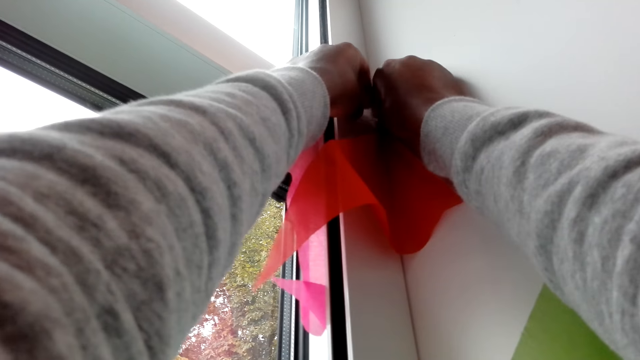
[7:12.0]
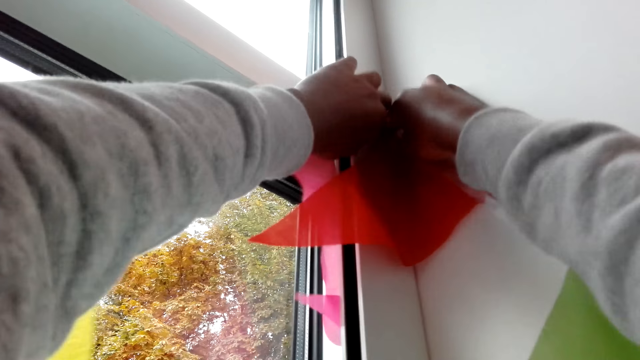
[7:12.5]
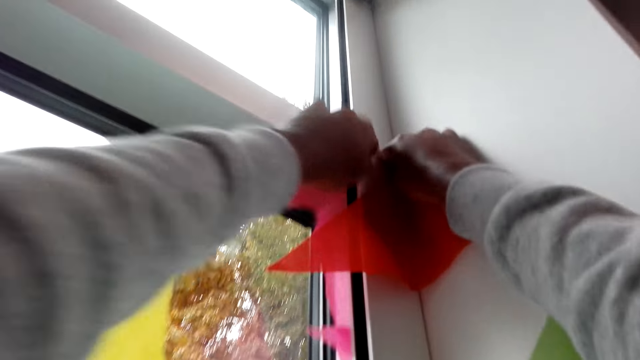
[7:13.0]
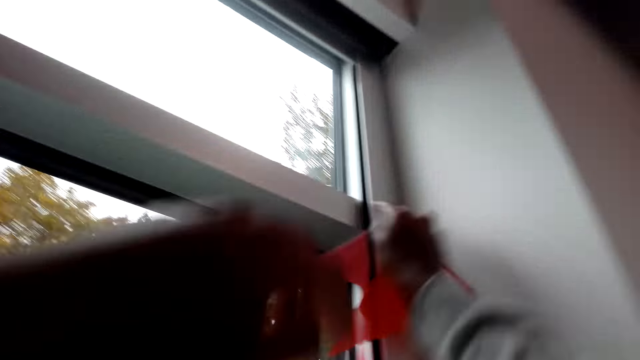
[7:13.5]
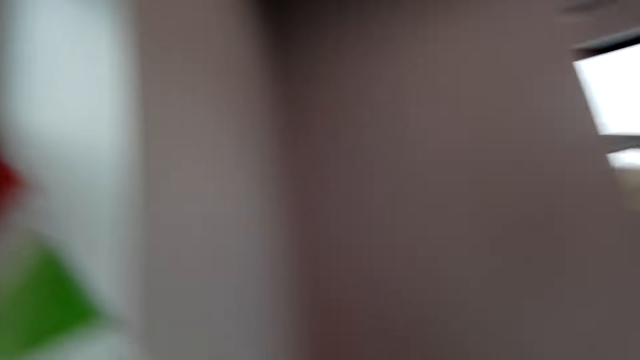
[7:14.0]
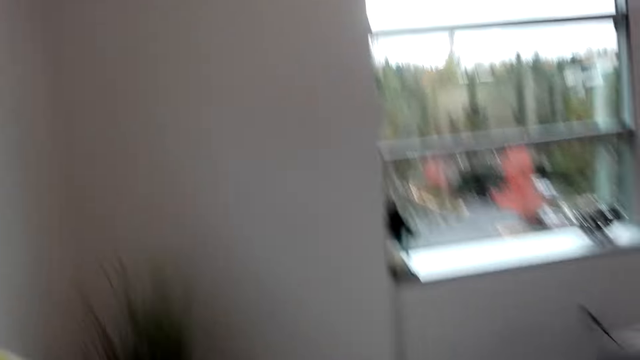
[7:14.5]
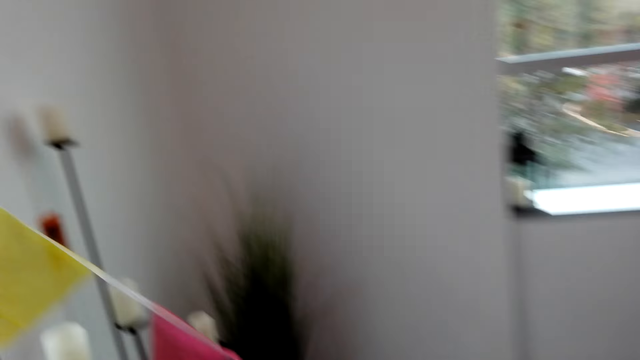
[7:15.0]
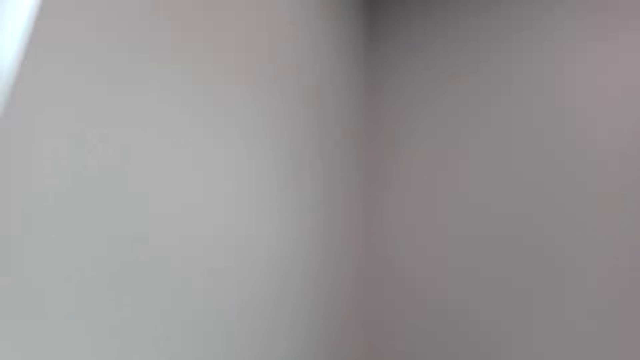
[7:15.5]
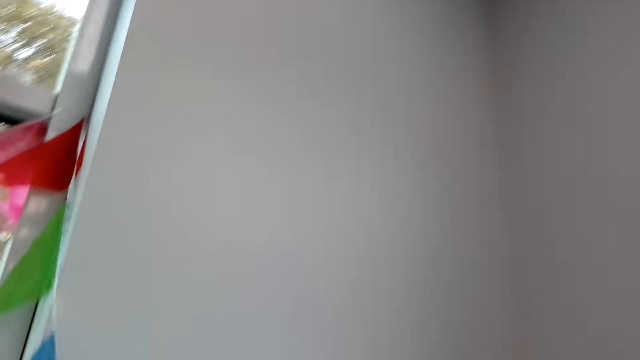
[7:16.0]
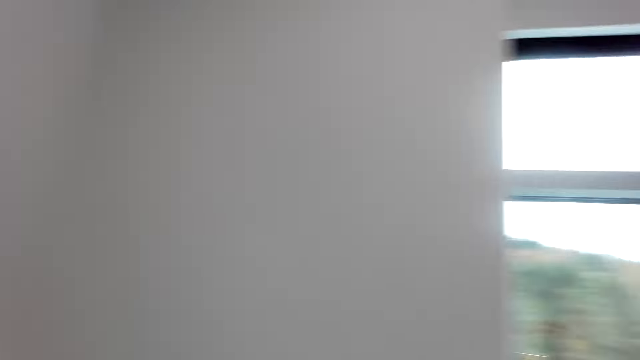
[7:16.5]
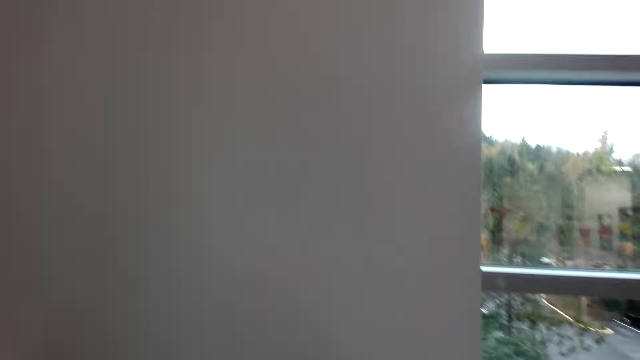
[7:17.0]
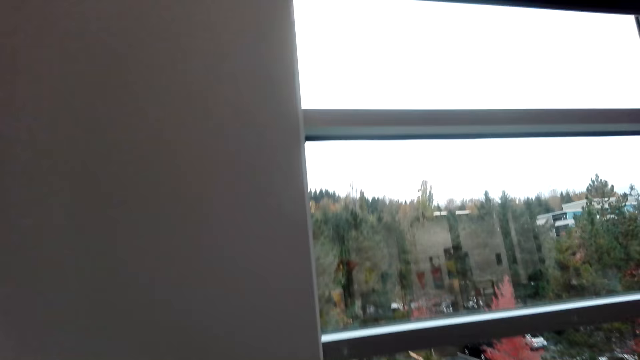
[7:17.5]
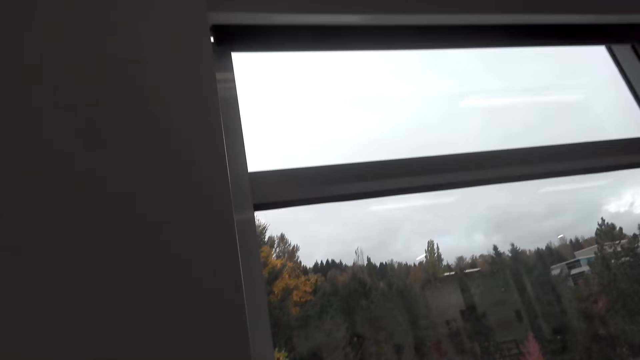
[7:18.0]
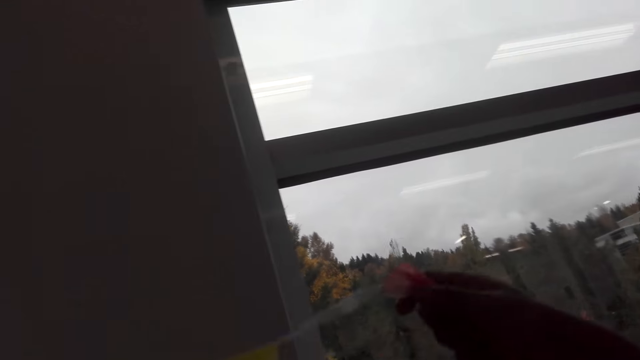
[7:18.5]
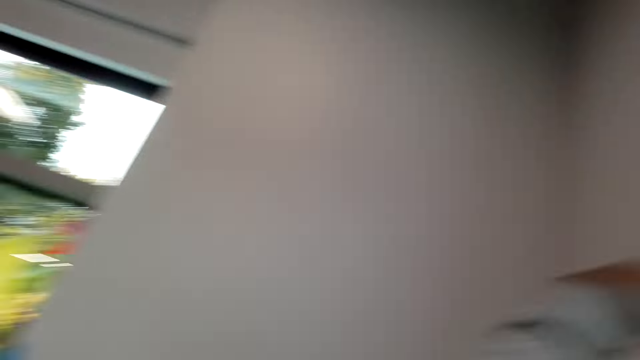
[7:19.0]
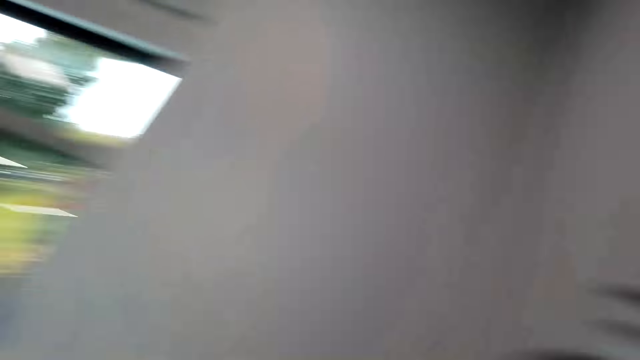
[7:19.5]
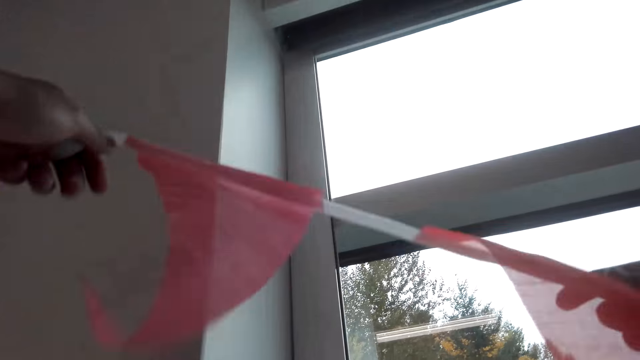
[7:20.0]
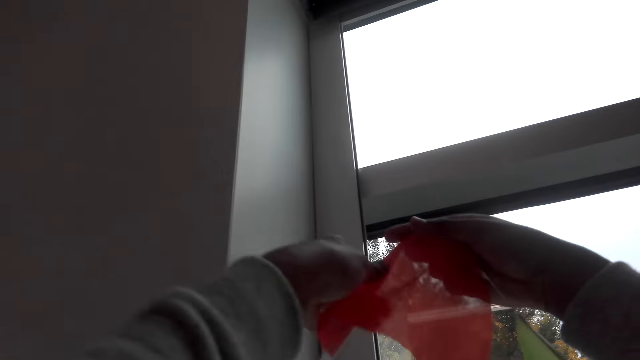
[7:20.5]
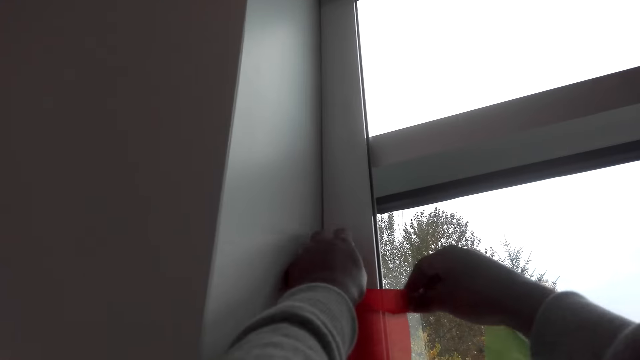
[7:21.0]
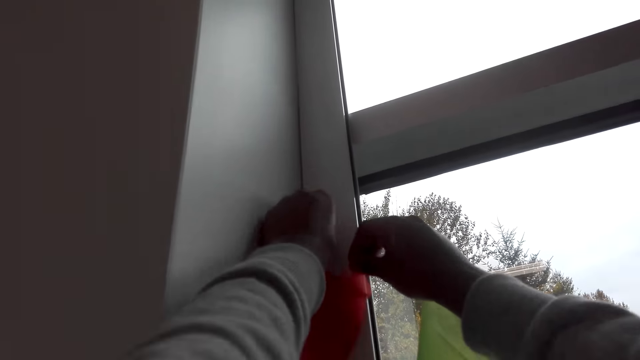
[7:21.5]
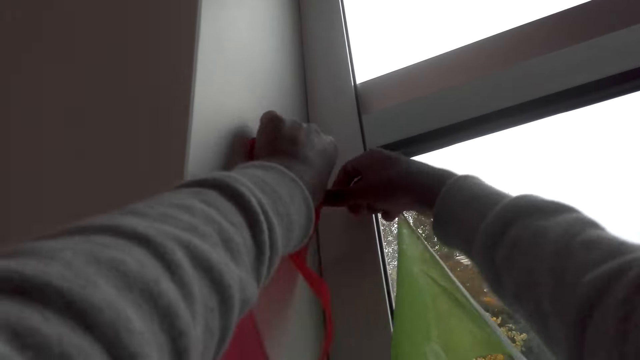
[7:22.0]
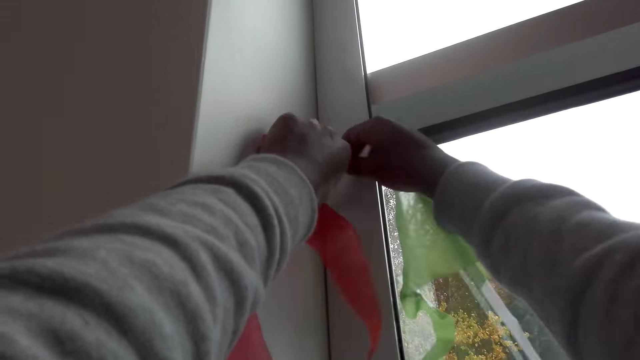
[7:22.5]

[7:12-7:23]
The camera wearer walks. They look around.

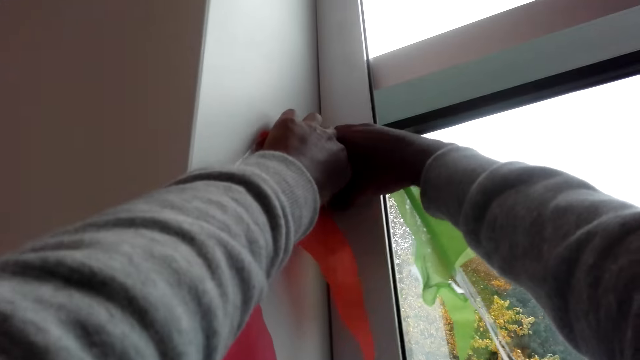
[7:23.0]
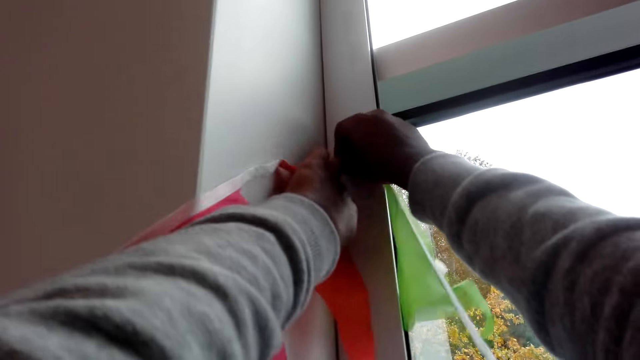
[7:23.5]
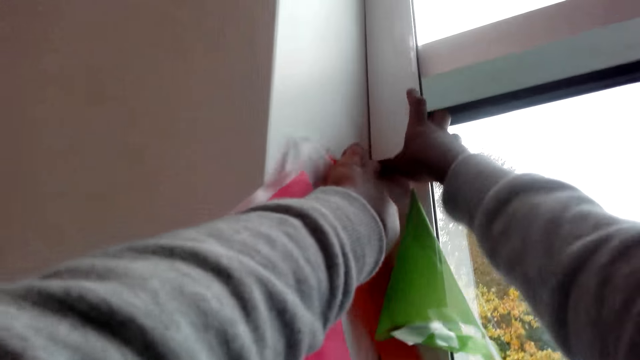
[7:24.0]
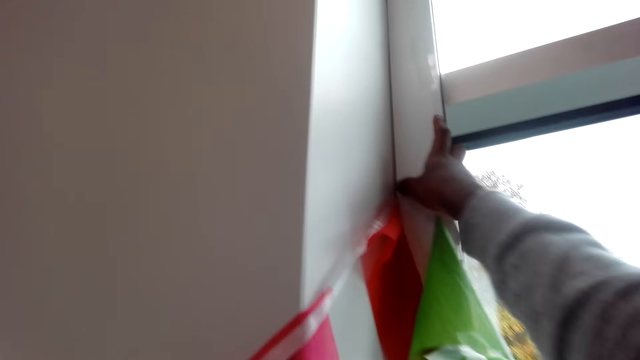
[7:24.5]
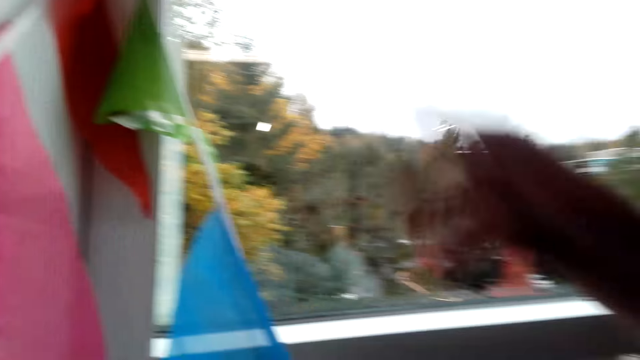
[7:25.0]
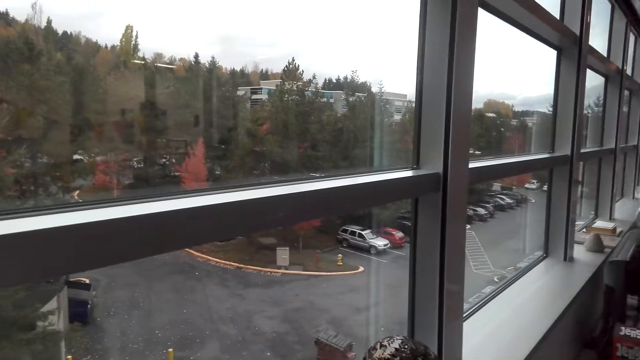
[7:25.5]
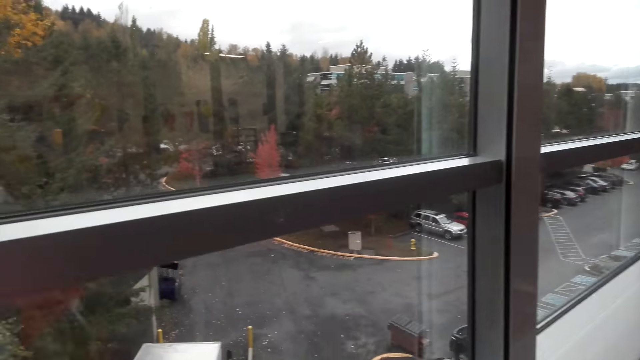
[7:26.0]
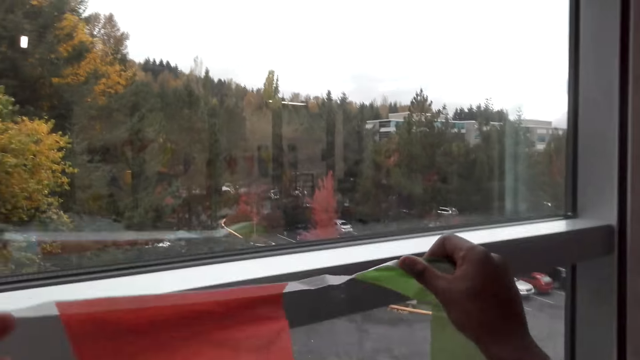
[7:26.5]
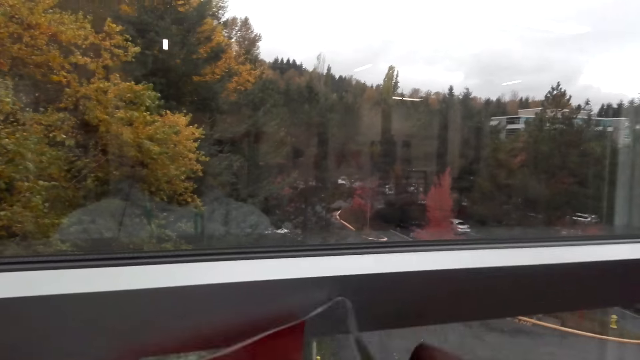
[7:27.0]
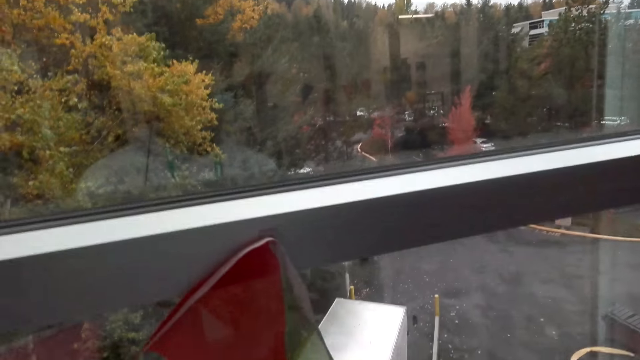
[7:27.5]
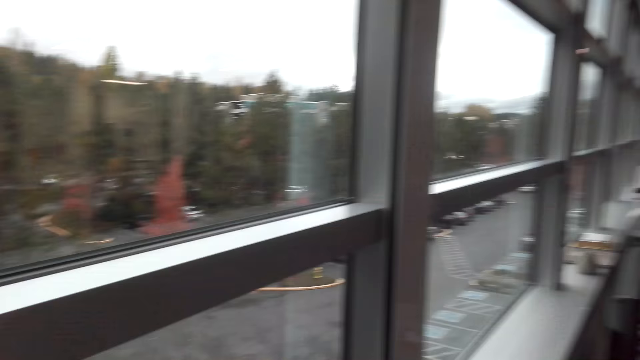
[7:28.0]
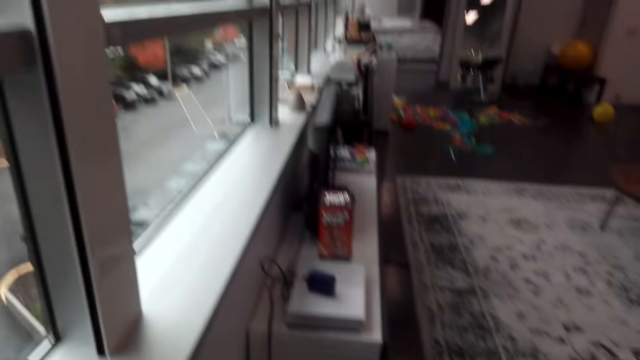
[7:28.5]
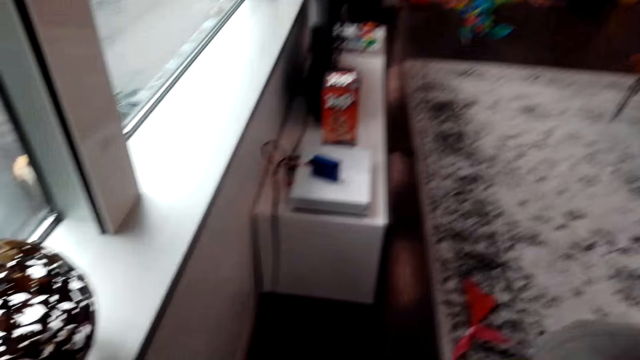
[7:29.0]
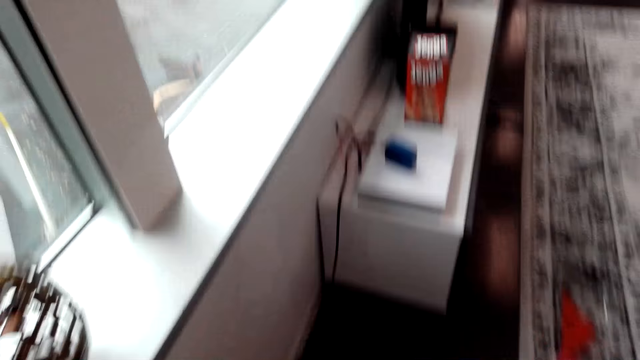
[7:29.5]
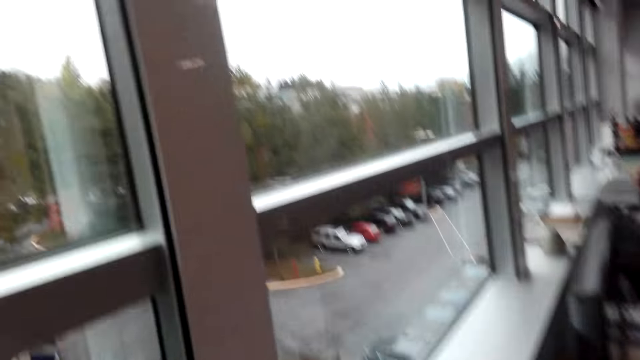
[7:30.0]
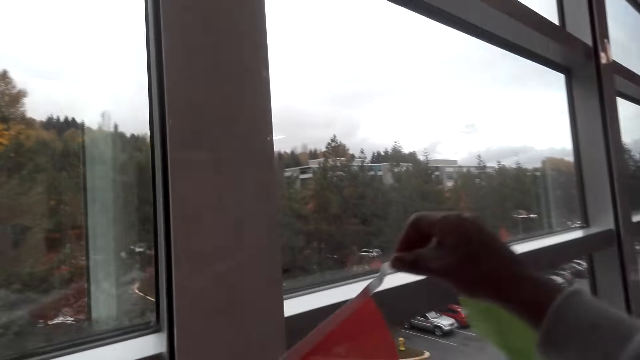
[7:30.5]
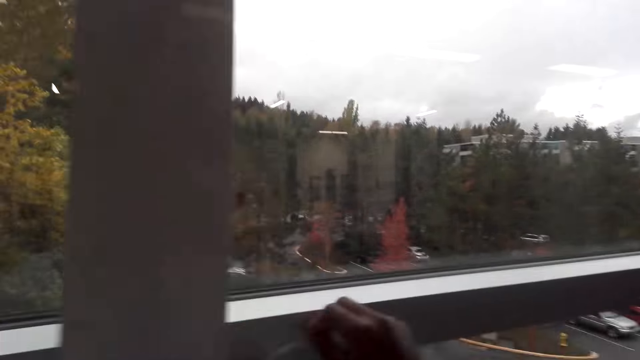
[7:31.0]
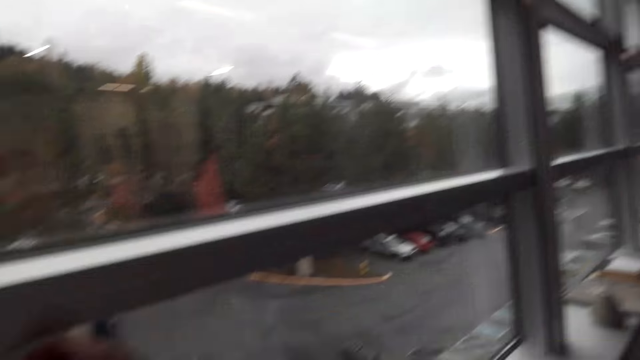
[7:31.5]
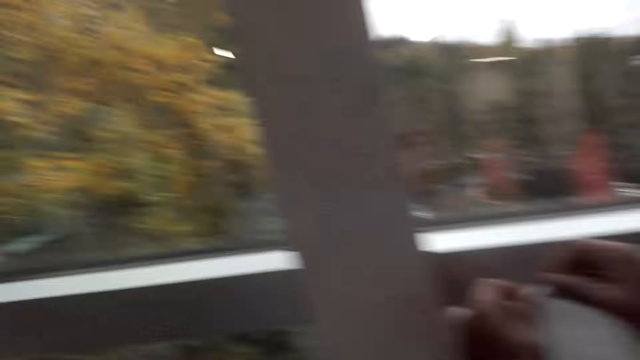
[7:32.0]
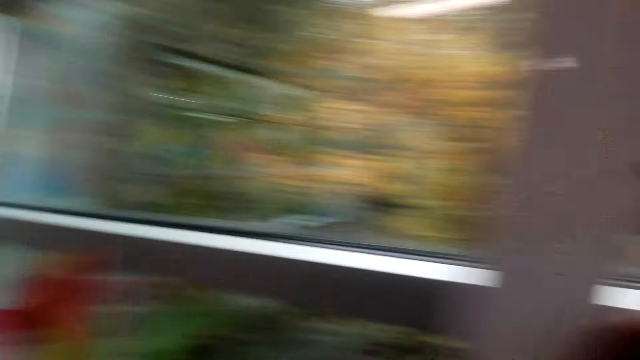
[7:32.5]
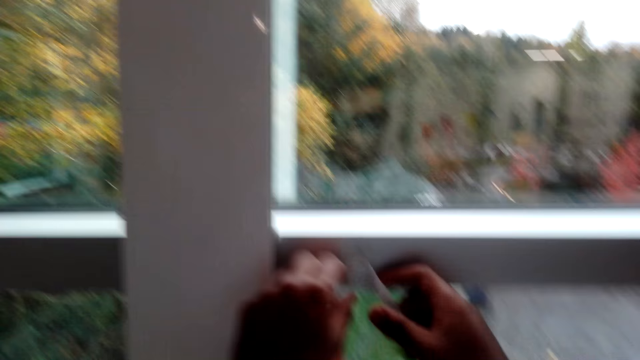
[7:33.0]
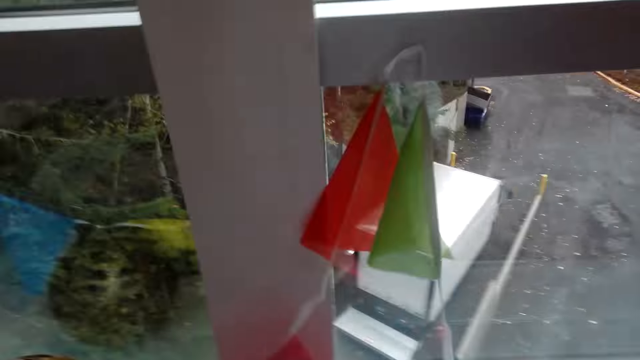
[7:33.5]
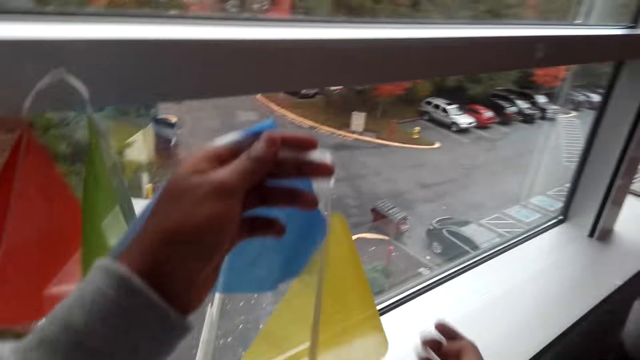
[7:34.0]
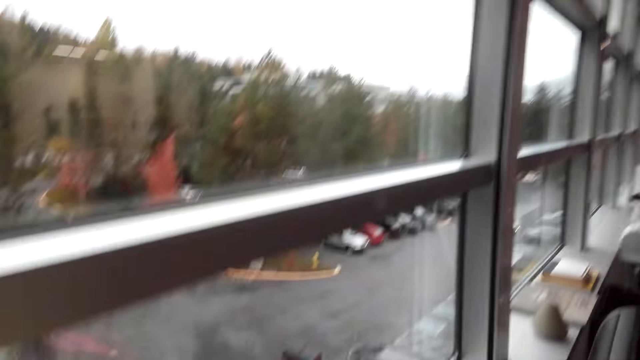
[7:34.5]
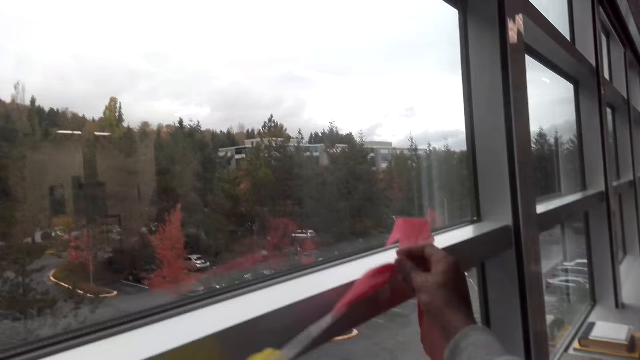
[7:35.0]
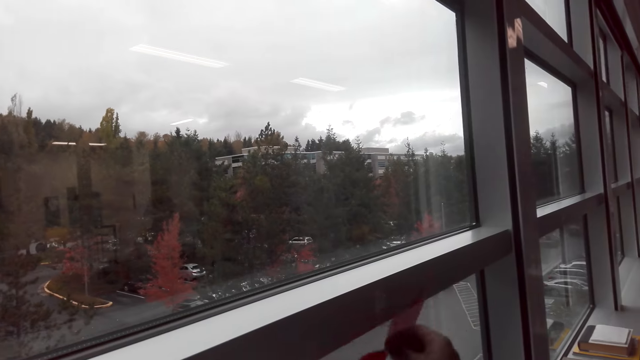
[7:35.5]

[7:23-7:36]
The camera wearer sticks paper decorations on the window with tape.
